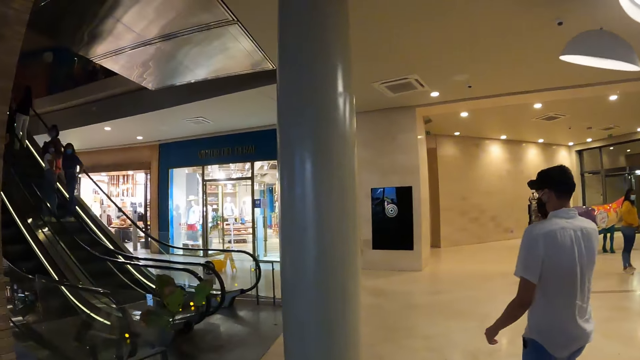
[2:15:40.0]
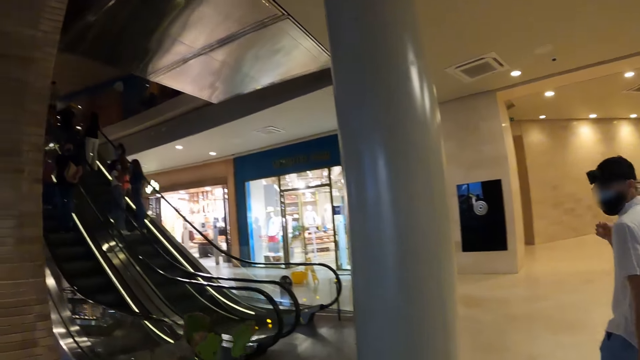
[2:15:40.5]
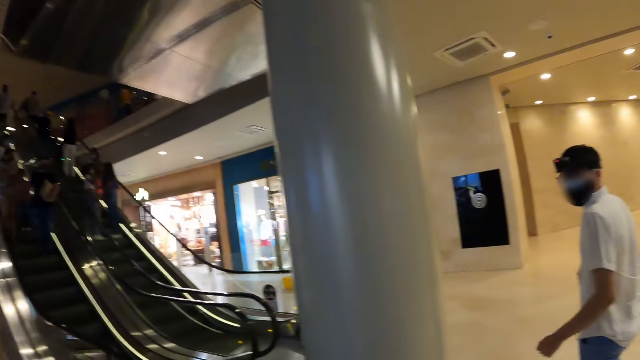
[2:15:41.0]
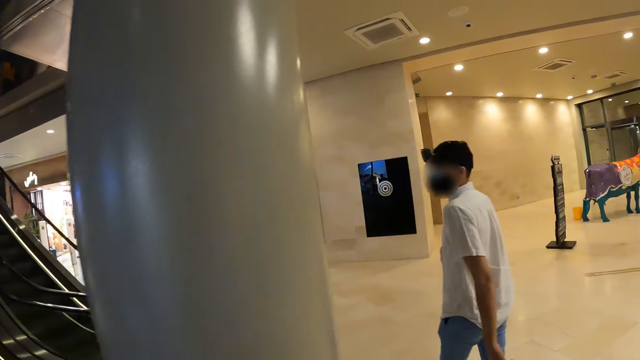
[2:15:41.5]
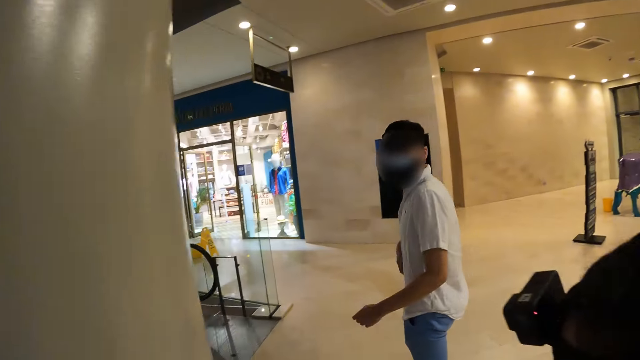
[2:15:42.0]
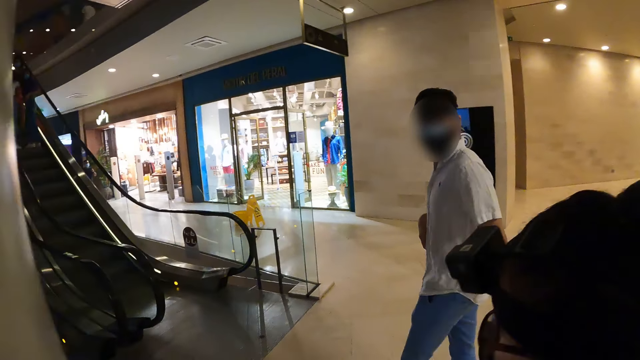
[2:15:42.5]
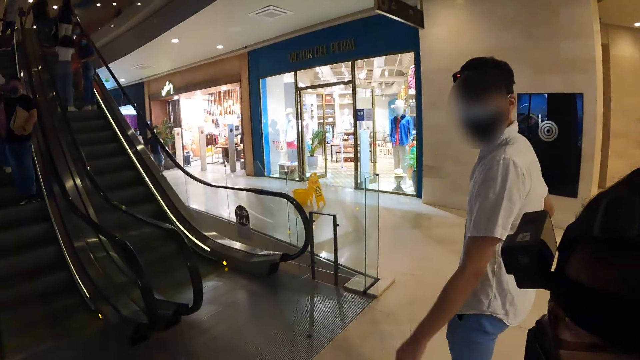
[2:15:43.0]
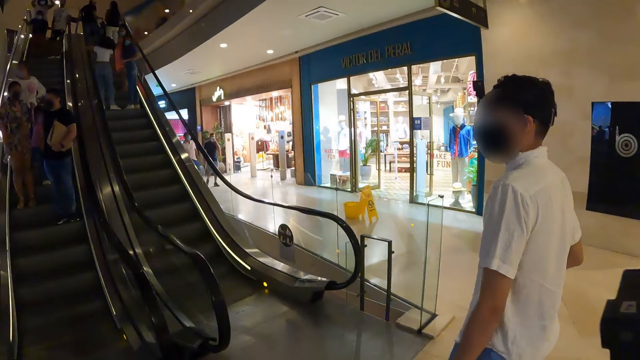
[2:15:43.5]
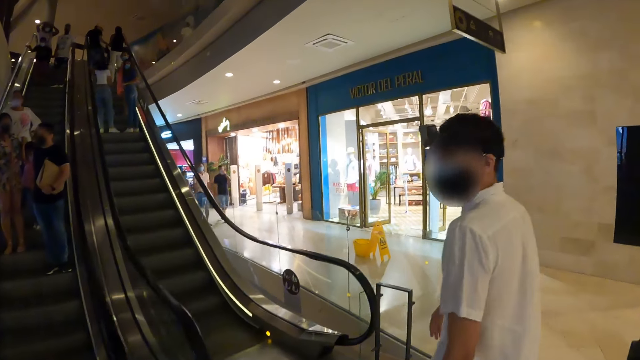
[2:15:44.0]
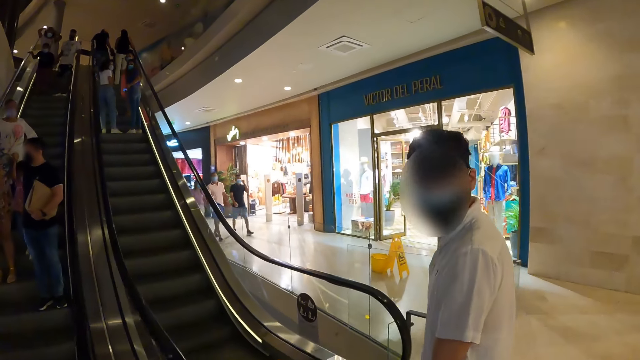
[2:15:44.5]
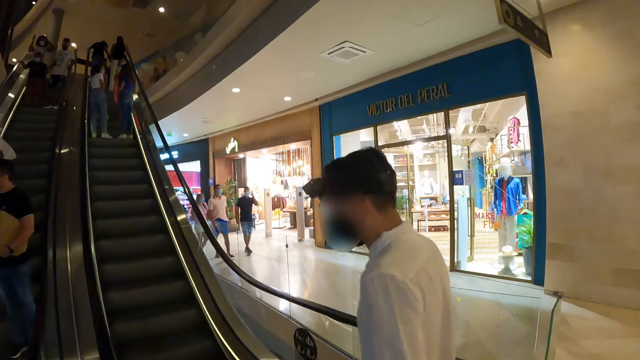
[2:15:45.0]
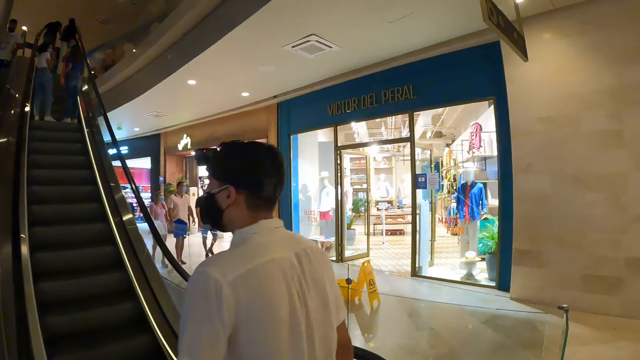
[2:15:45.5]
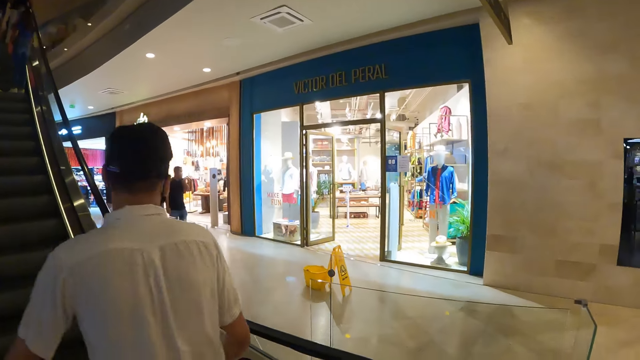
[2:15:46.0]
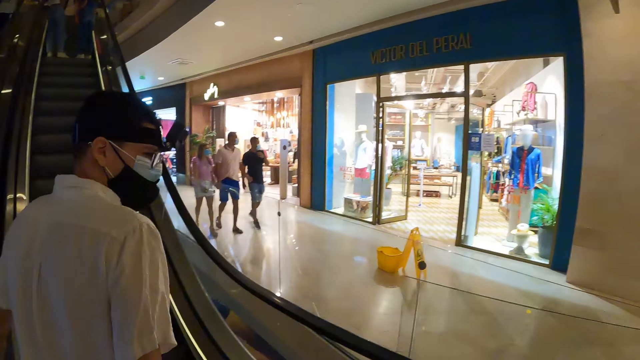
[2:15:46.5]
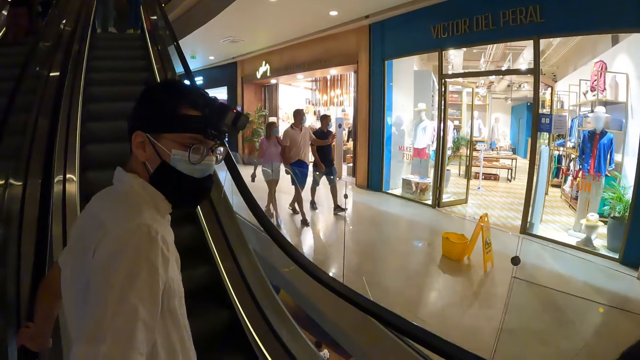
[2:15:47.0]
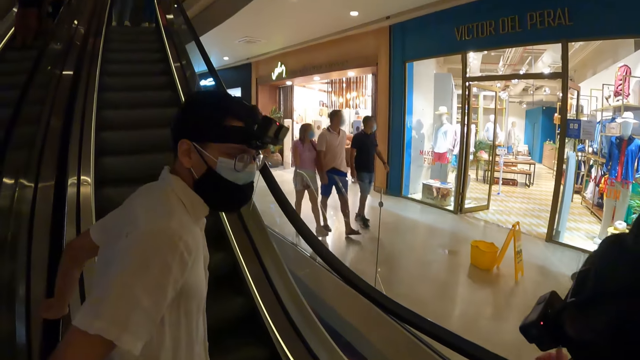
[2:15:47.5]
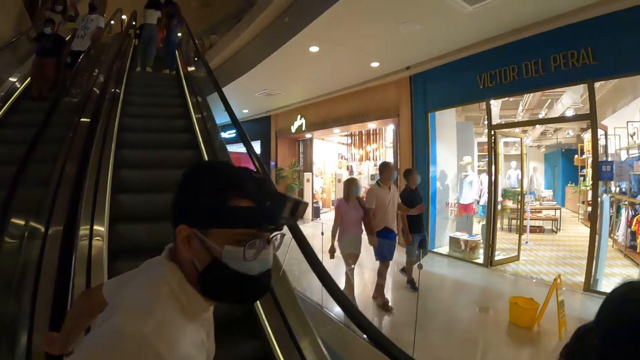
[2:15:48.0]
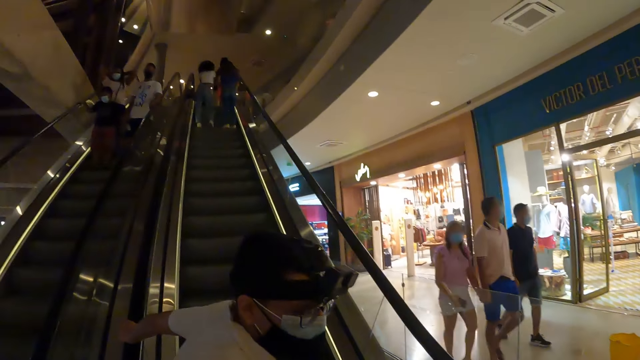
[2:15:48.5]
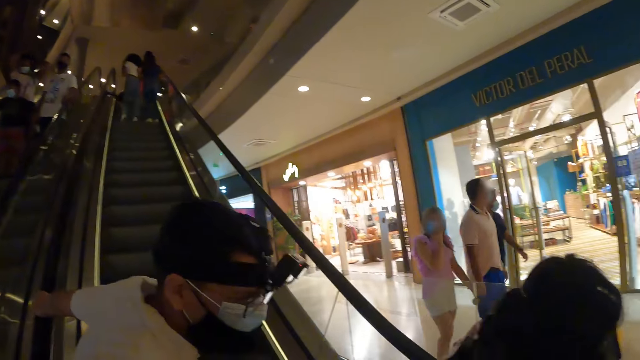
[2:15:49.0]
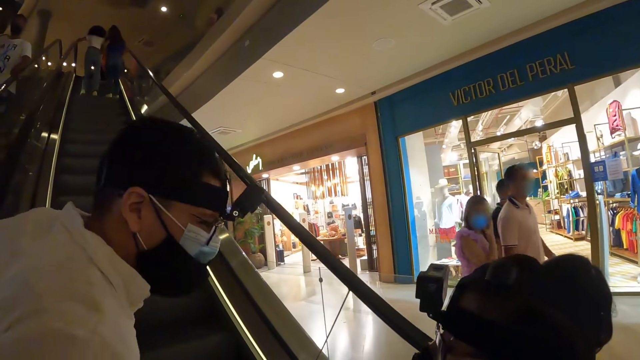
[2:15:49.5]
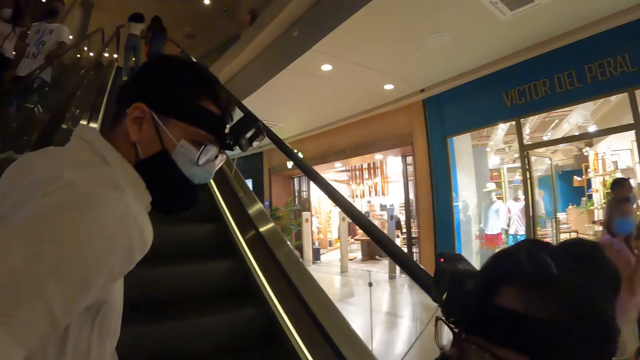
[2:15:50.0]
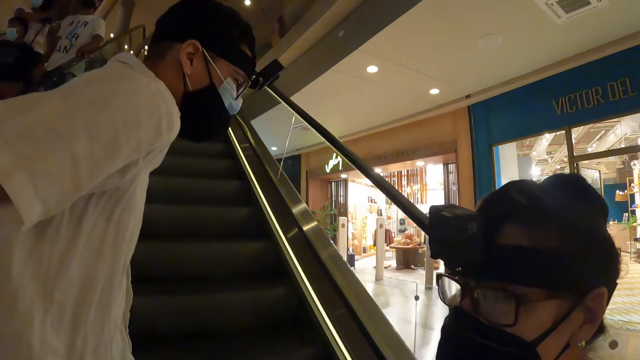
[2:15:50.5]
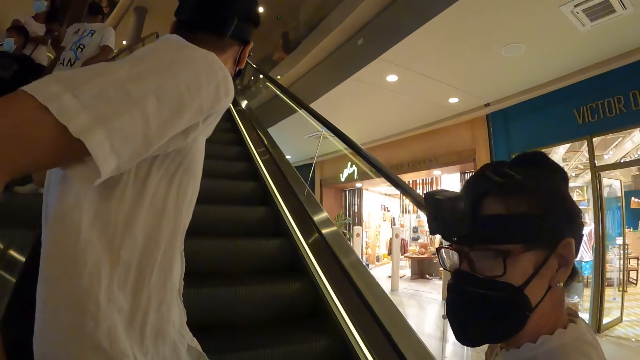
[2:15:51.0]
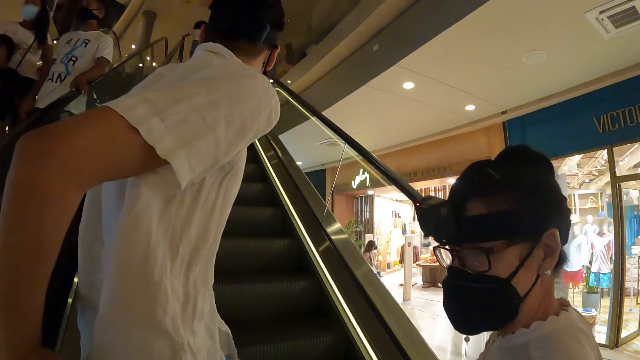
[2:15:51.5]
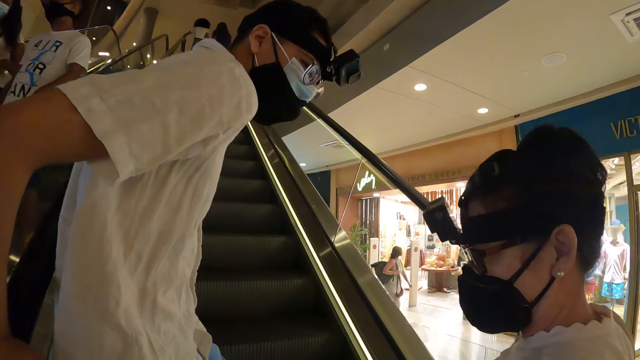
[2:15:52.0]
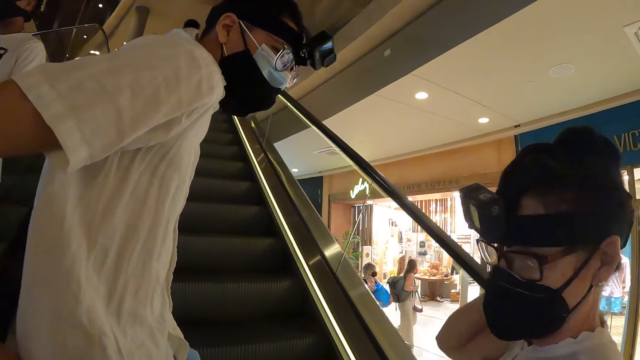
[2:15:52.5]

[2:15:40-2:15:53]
The man climbs the stairs with the camera wearer and the woman. The man holds the railing of the stairs with both his hands. The camera wearer walks up the stairs. Another man talks to another woman.

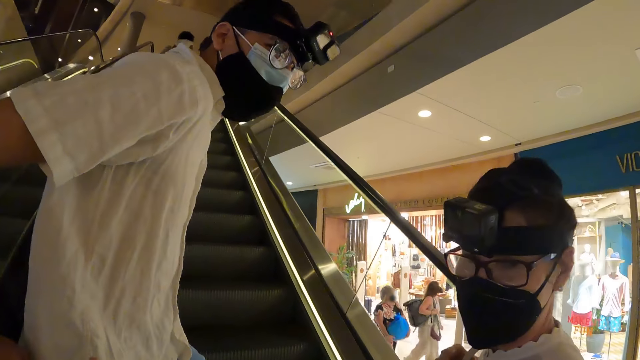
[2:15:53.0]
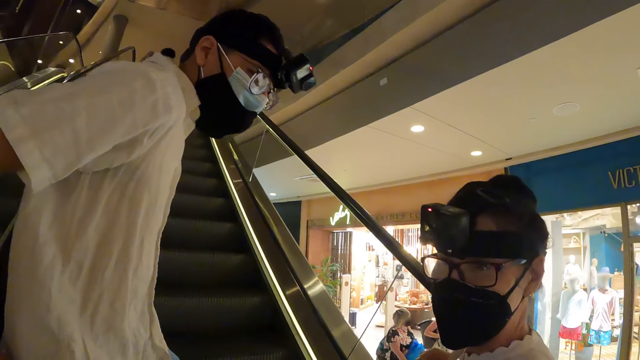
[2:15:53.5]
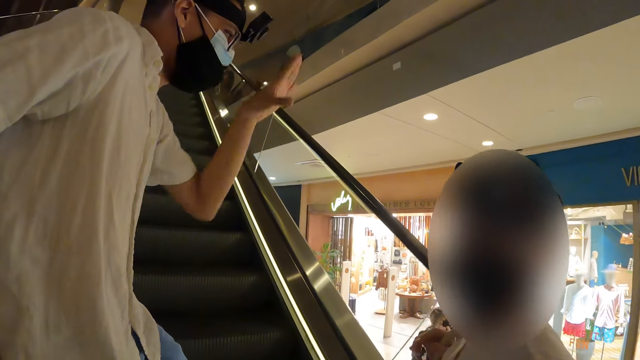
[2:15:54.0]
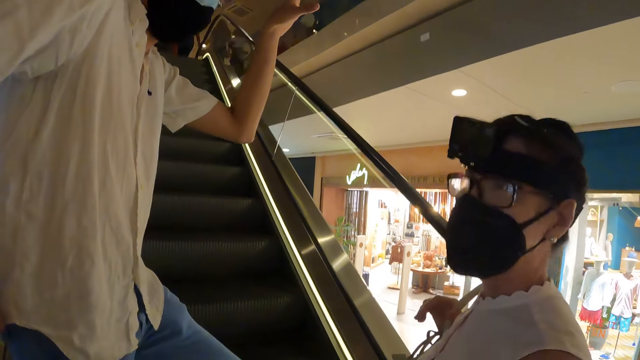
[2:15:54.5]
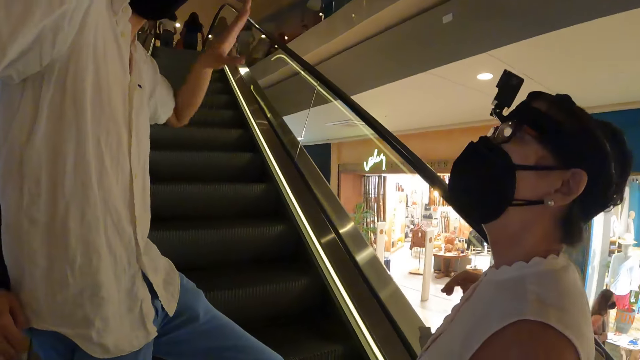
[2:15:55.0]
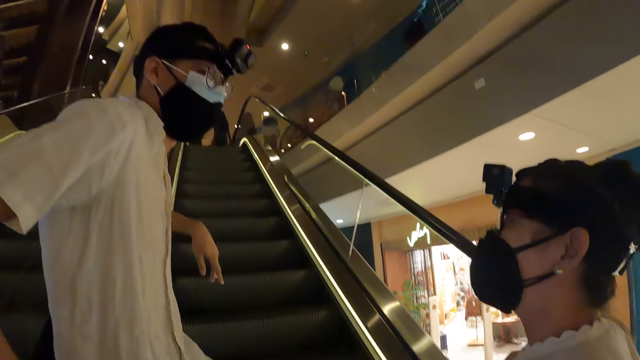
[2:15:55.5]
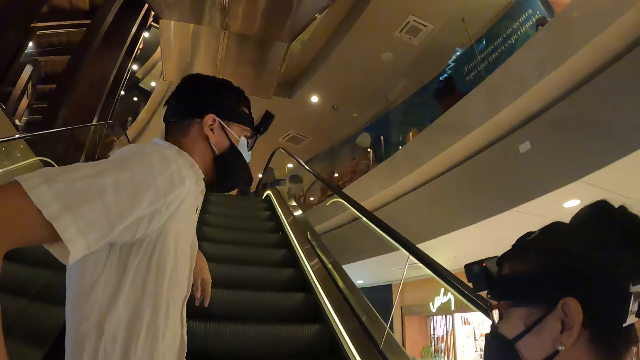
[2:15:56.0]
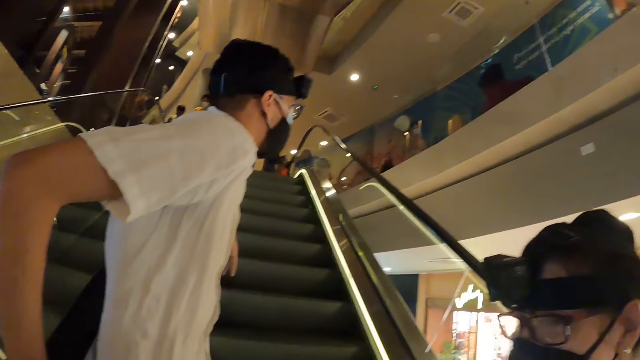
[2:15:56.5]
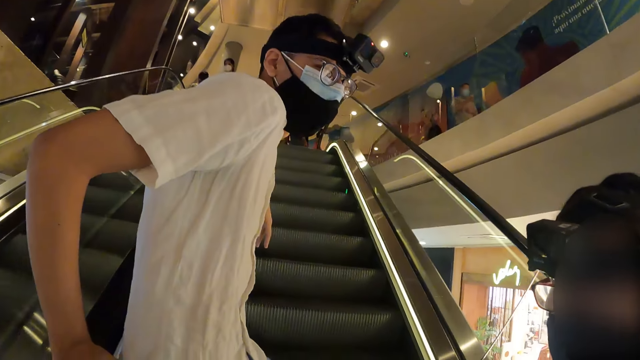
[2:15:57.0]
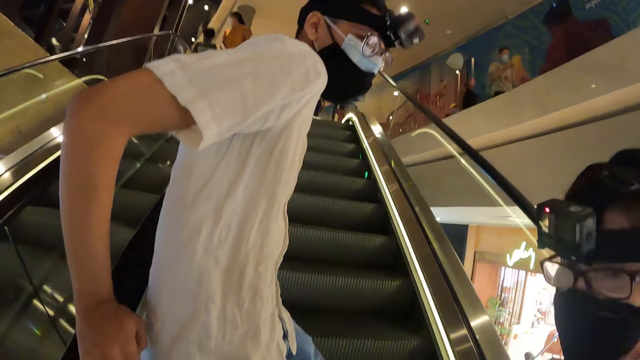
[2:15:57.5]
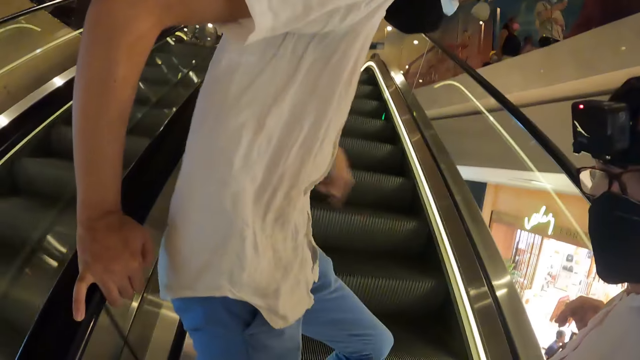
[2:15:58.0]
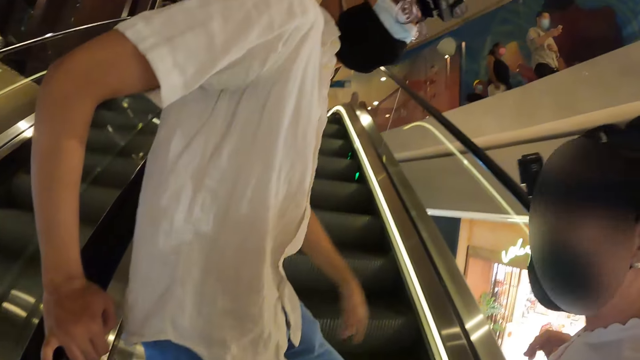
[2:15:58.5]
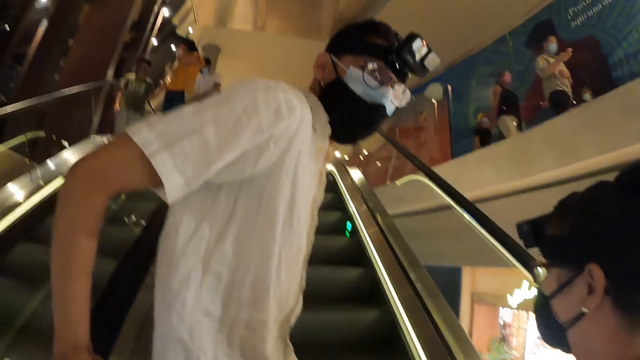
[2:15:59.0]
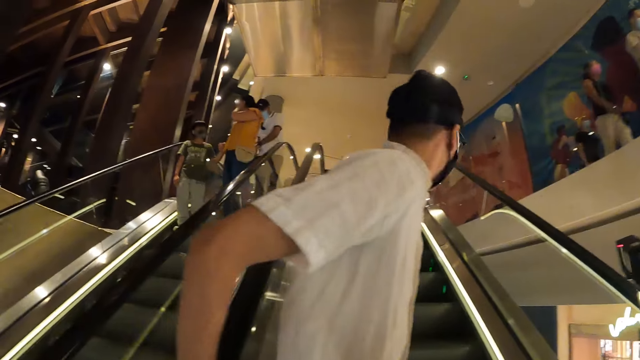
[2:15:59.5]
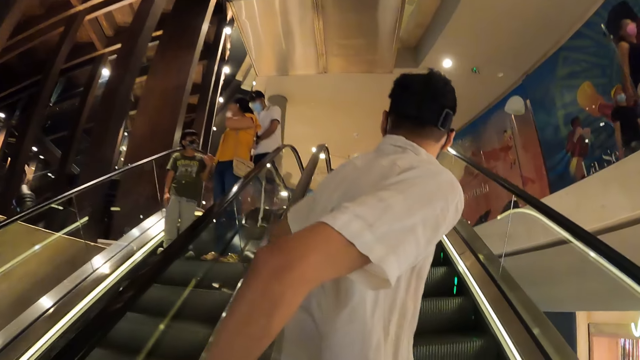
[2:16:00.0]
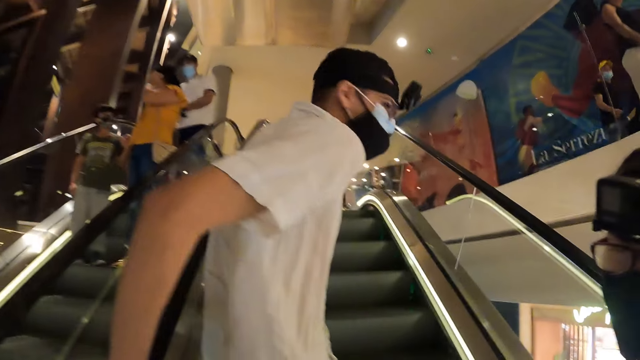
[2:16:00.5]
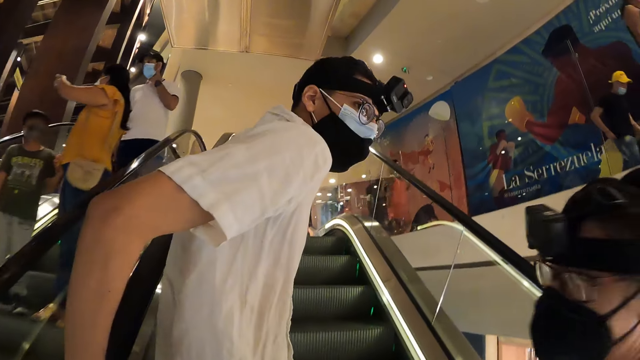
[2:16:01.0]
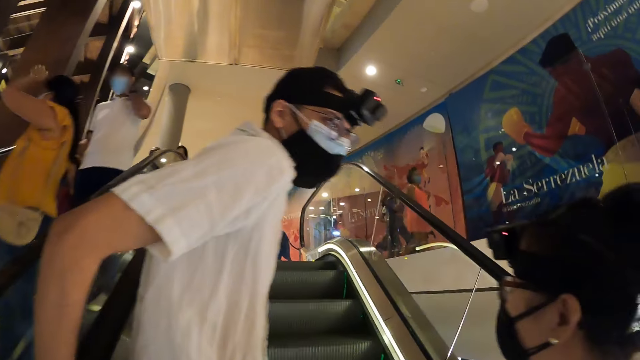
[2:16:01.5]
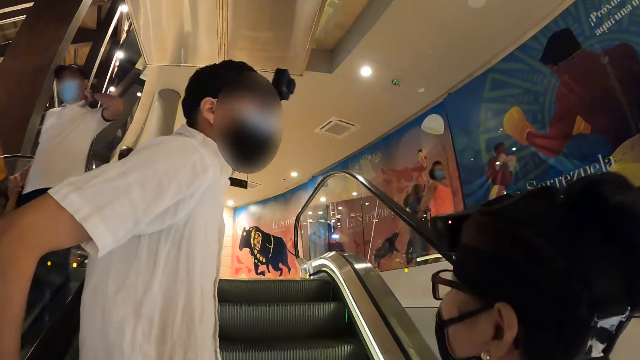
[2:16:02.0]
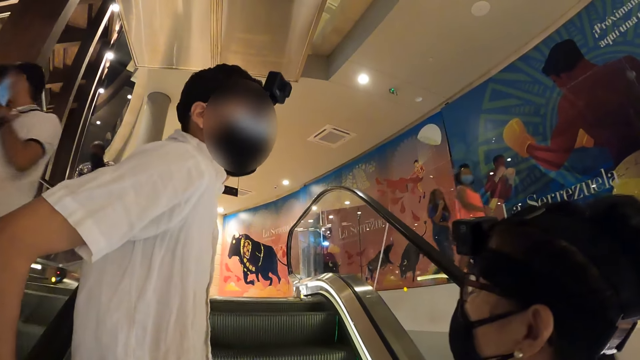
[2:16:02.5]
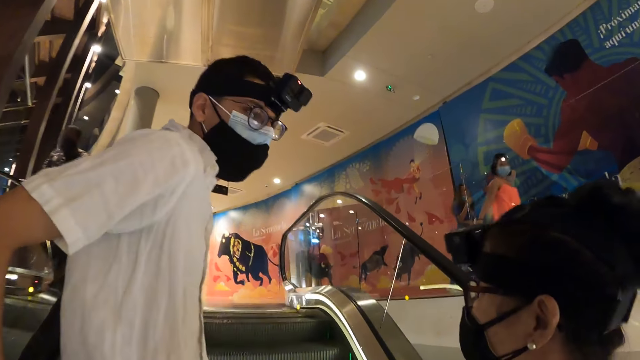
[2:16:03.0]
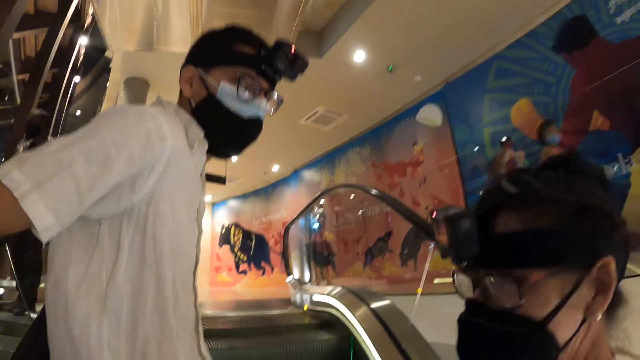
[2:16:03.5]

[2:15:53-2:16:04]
The man raises his left hand. The man uses gestures. The man places his left hand on the railing.
